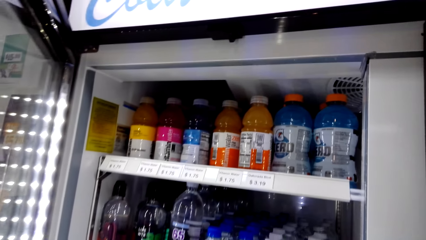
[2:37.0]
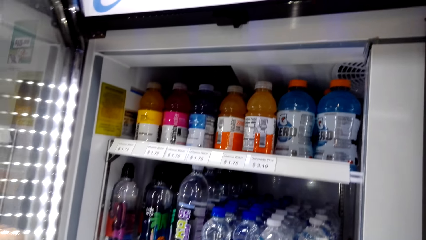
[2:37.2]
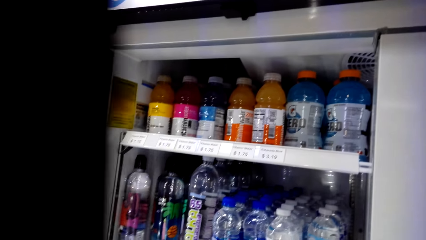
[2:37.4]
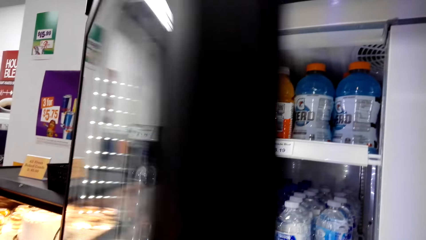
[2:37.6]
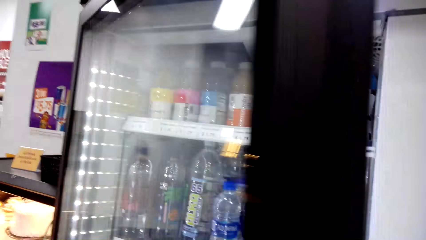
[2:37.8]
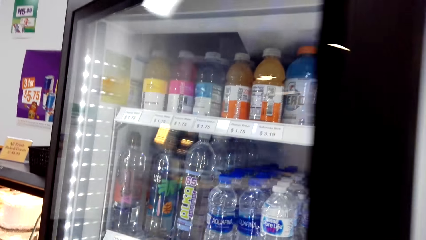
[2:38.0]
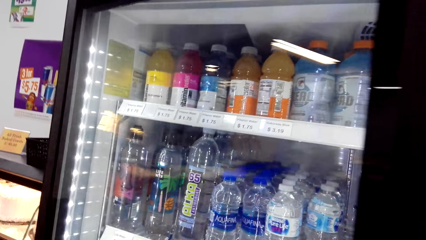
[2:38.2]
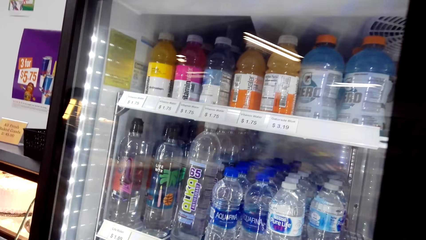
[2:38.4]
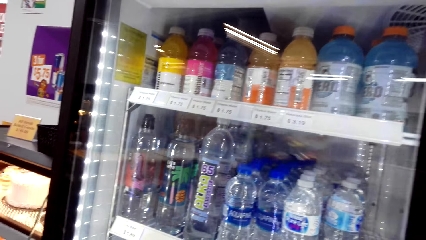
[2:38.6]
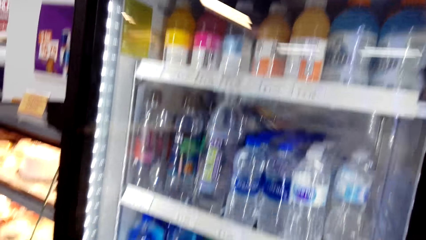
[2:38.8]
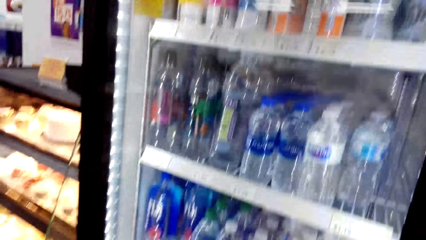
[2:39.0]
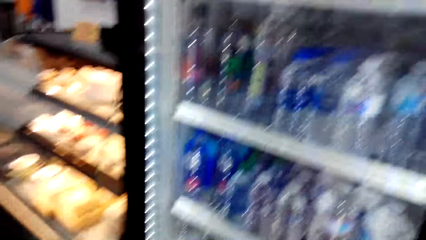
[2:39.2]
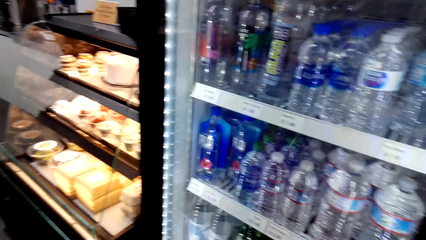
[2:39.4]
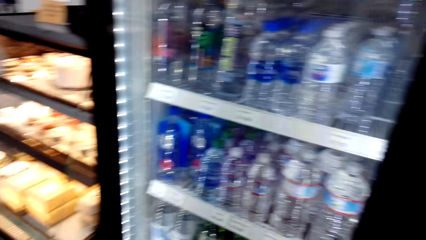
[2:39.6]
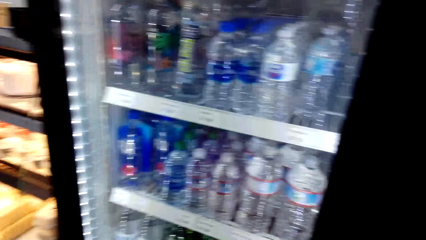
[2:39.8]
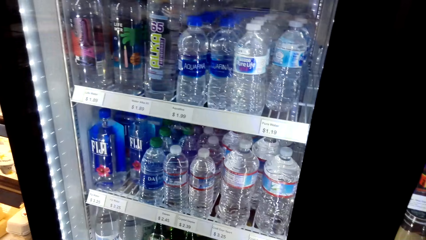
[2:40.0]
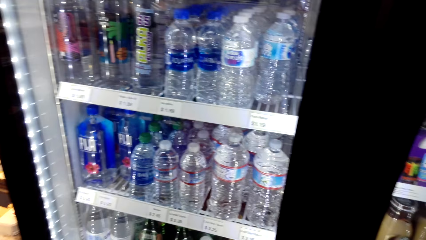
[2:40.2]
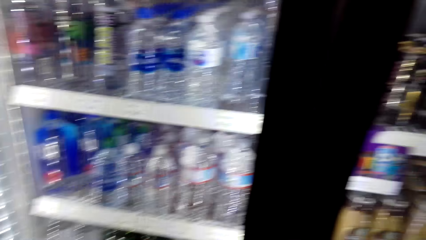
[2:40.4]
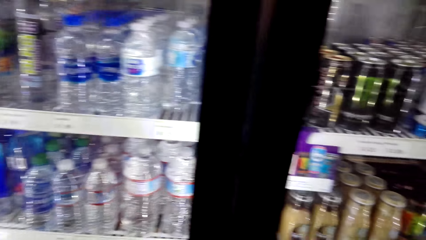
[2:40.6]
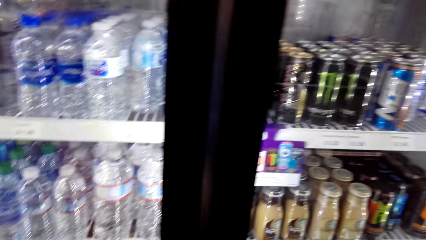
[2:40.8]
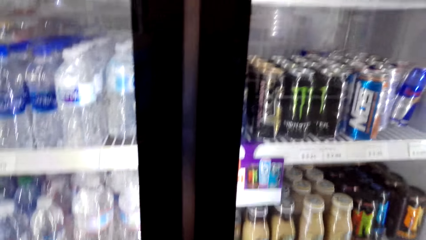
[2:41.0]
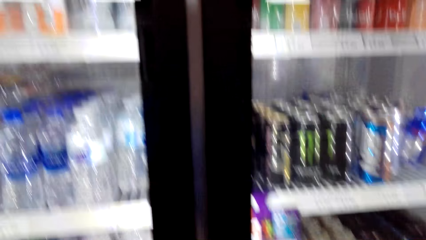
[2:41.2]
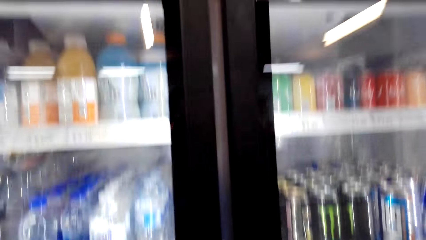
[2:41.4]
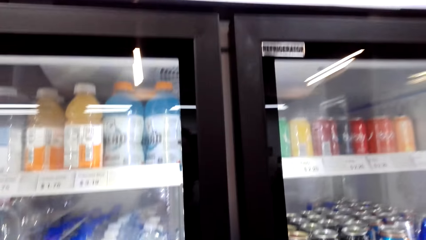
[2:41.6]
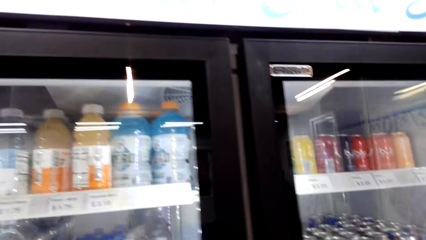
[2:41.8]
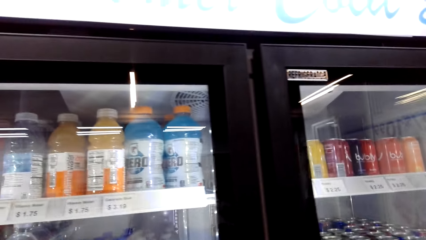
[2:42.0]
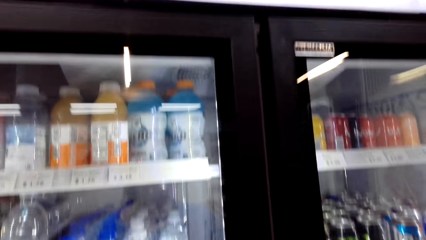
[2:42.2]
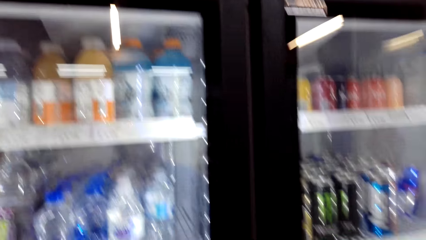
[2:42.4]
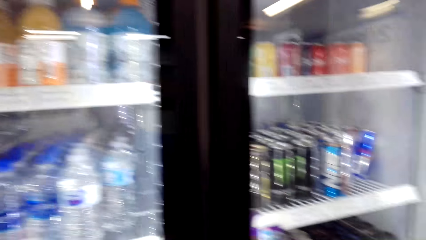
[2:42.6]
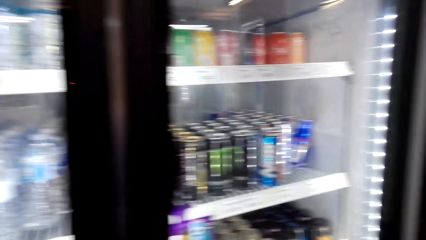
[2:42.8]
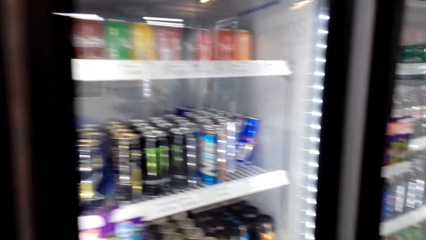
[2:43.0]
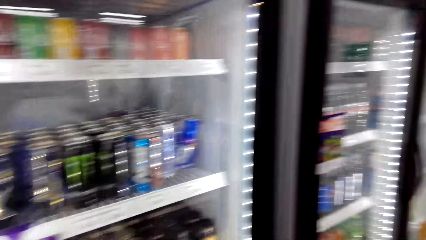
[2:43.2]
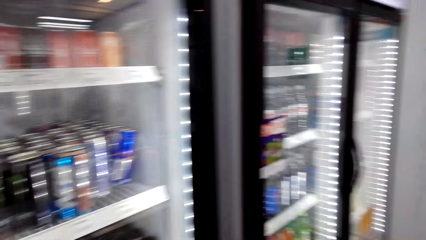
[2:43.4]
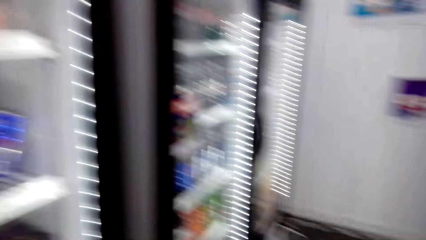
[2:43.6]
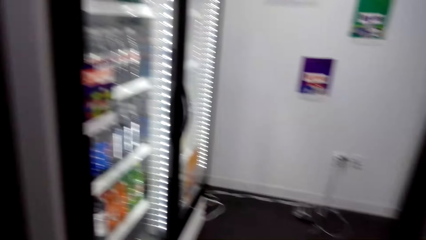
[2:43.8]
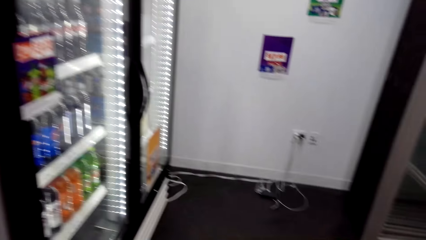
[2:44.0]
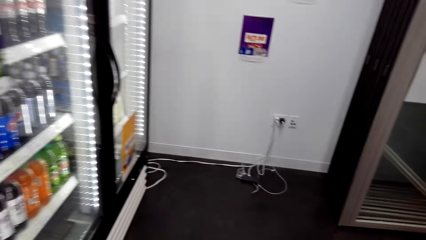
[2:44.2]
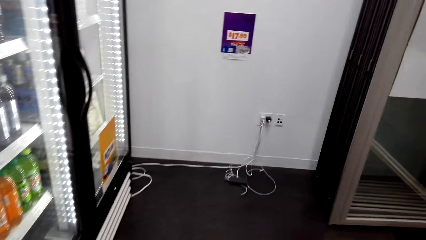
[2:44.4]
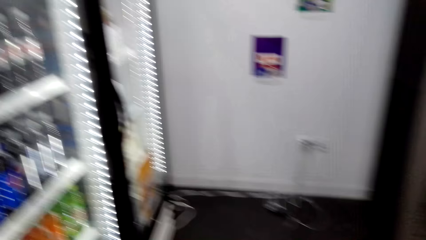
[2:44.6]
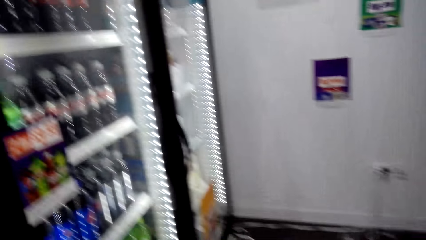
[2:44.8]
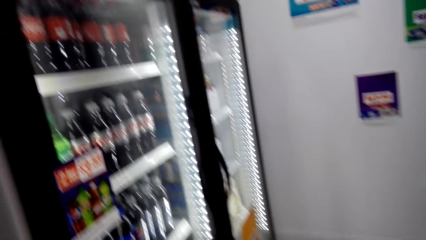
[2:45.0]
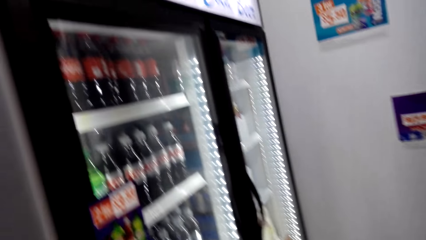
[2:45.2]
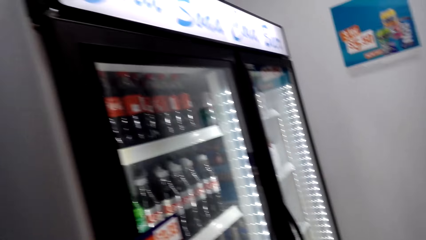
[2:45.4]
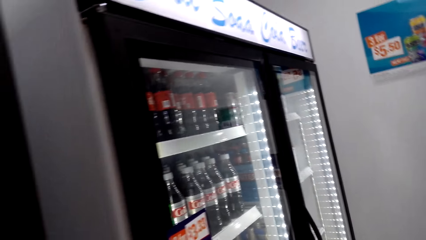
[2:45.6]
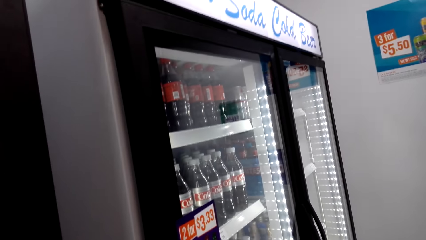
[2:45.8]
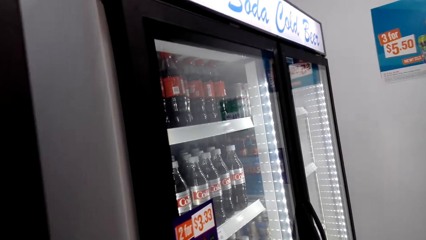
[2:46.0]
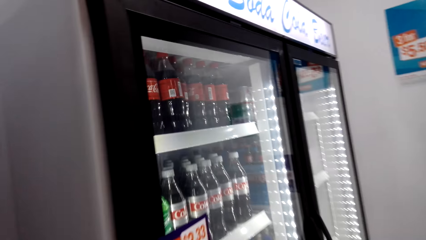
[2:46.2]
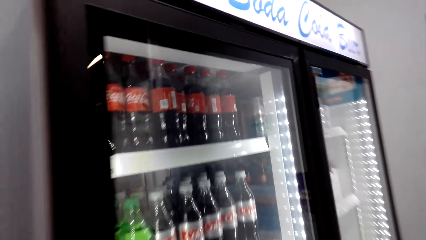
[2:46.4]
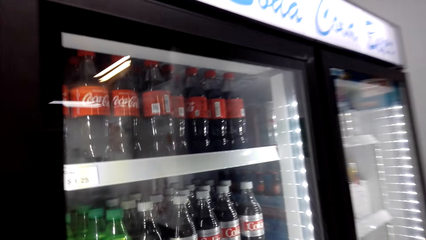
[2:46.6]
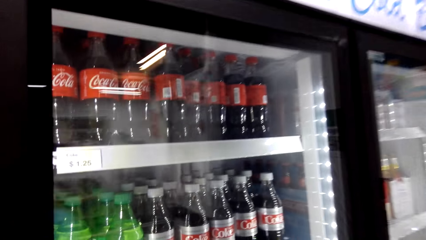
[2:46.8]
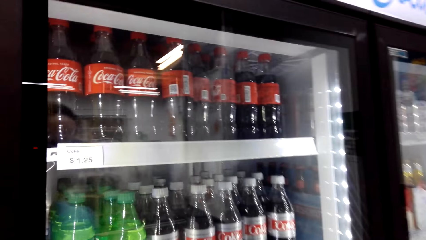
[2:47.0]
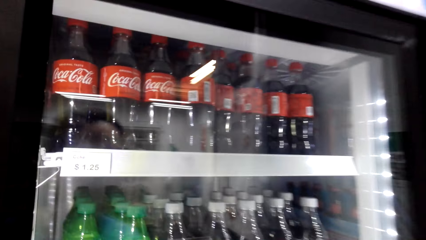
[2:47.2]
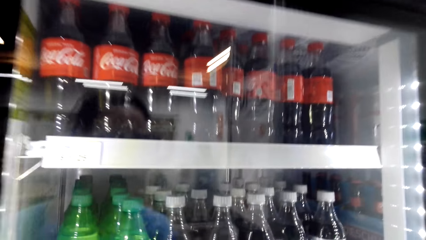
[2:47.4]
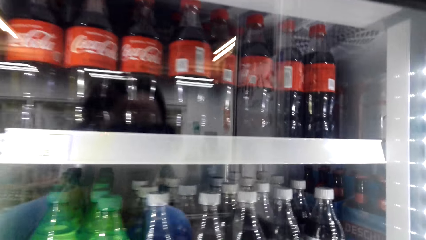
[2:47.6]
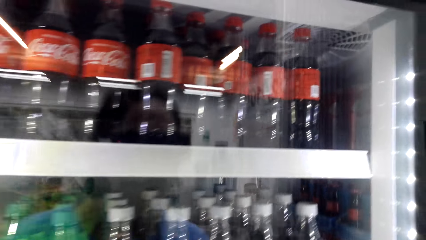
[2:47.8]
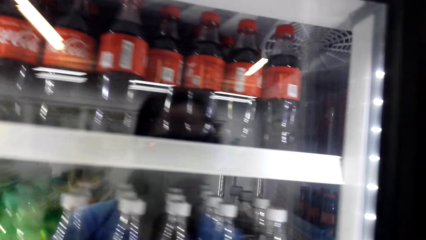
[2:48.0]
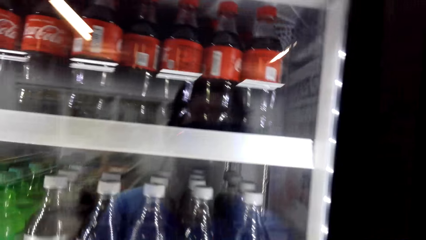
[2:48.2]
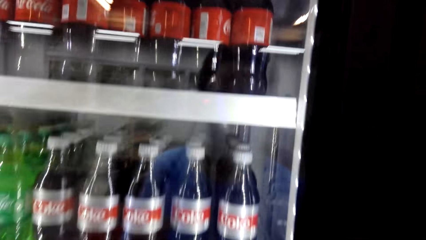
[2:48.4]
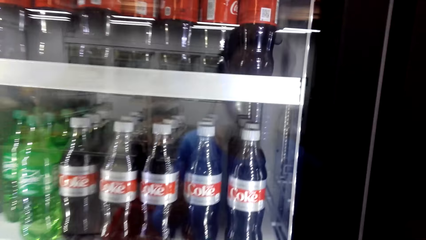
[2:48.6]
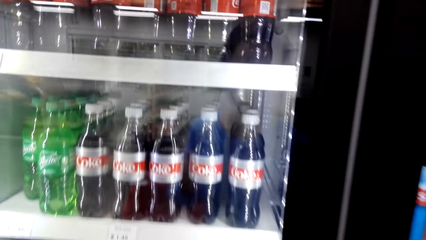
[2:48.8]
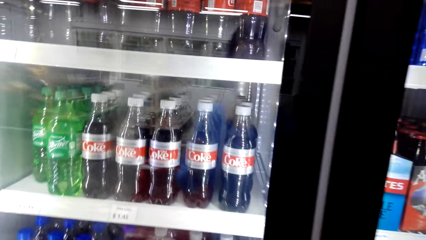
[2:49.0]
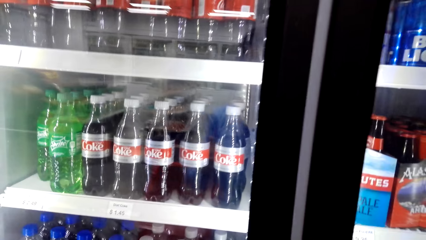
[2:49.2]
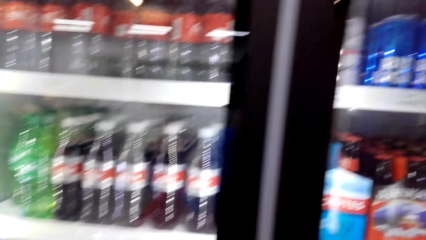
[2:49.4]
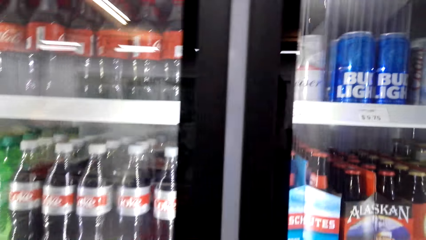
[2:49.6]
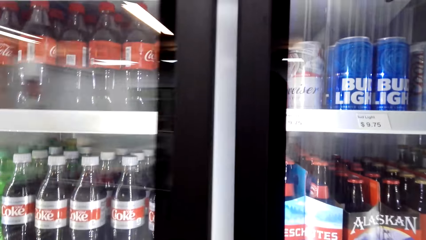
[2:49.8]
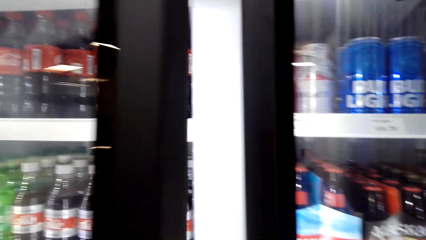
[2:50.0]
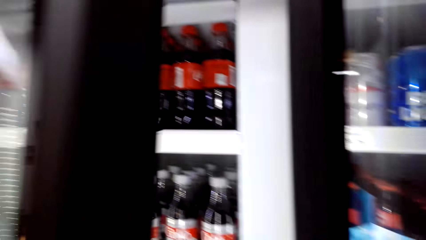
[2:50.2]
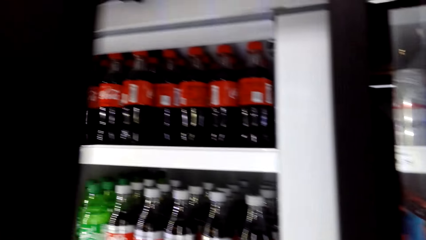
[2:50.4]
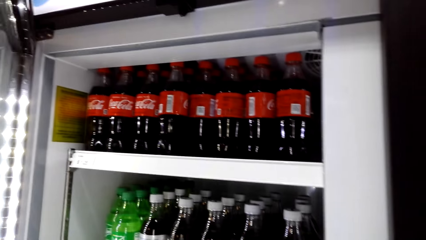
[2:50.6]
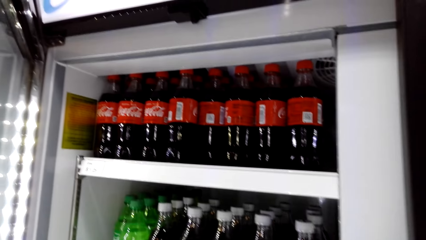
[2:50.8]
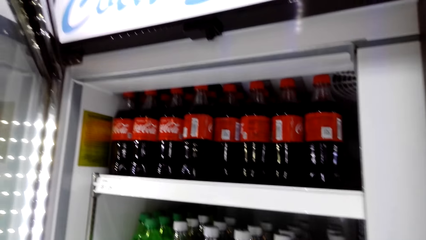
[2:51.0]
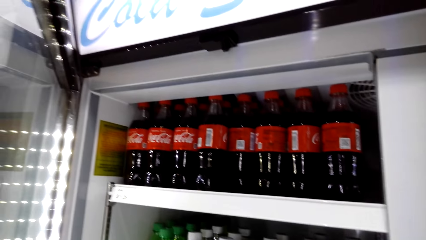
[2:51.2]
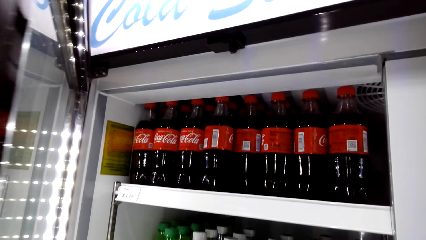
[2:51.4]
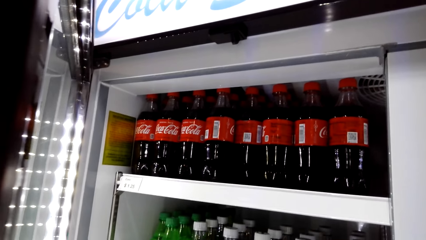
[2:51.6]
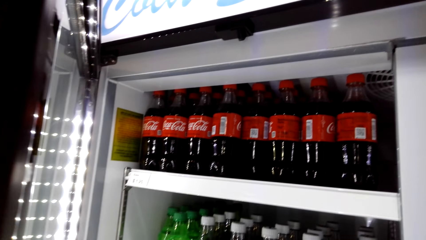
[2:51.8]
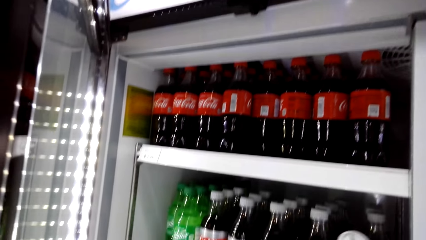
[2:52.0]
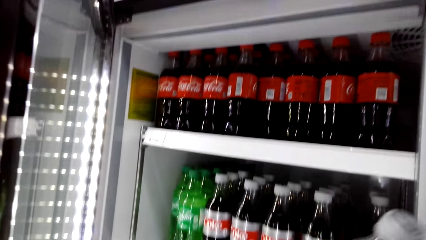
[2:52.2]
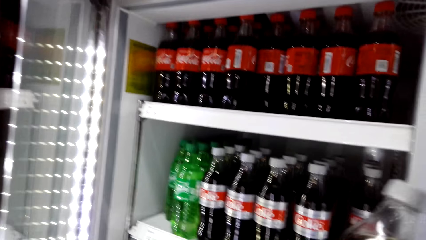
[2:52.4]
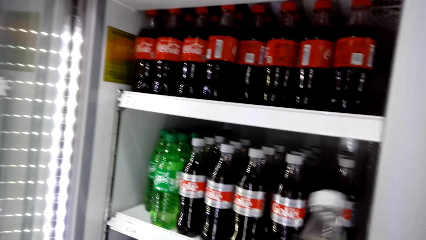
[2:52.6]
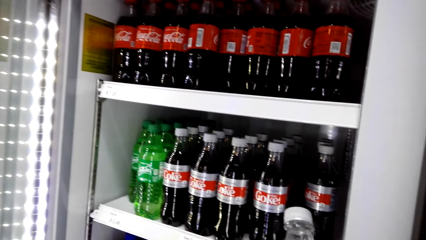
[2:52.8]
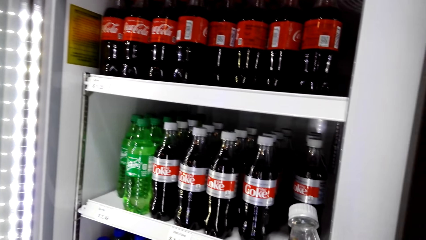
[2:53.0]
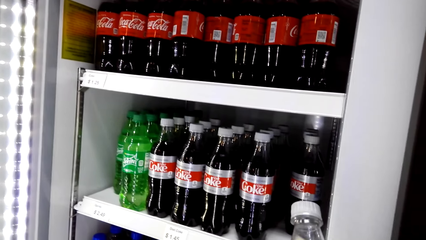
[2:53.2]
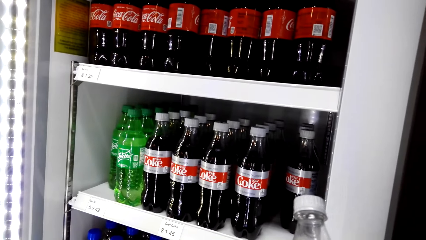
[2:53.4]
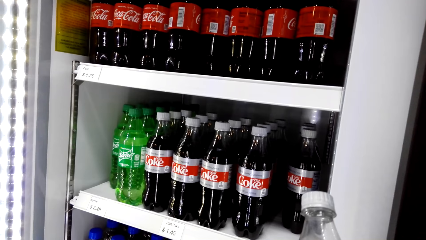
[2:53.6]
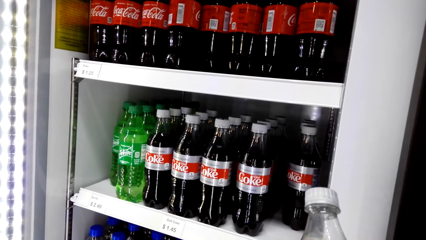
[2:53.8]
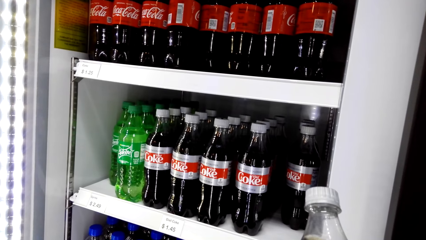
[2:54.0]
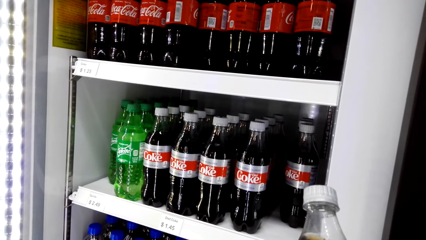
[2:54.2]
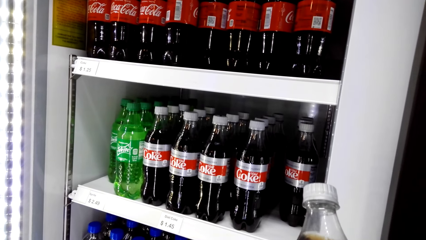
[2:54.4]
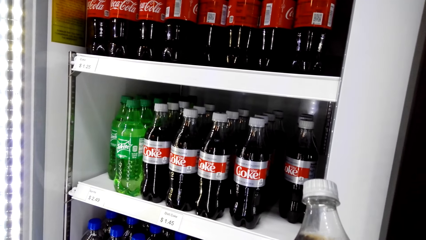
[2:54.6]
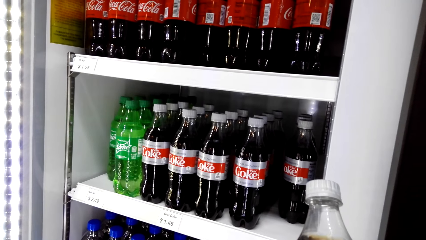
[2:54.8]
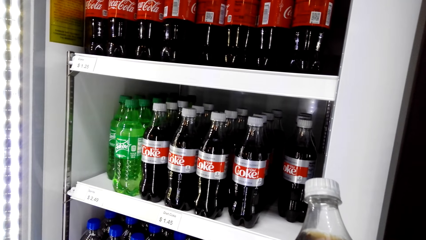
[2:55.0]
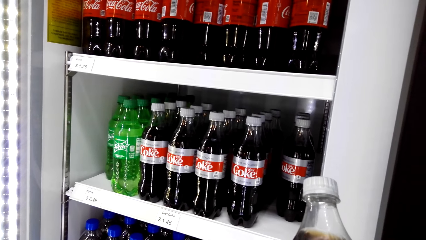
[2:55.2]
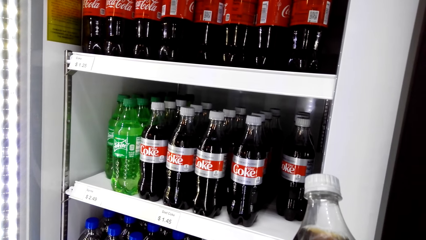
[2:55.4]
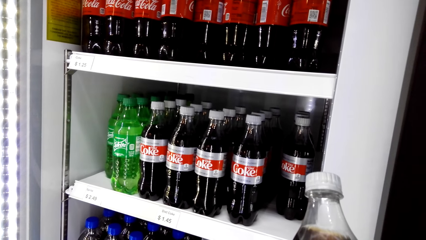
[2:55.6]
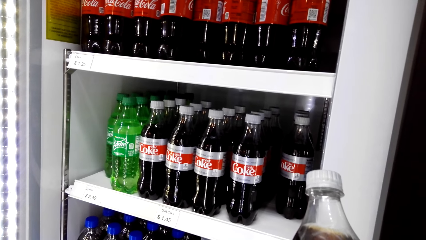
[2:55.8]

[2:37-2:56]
The camera wearer closes the fridge. They walk around the supermarket. They open the fridge. They stare at the coke bottle. They pick up a drink.
